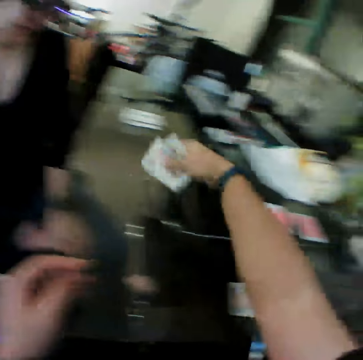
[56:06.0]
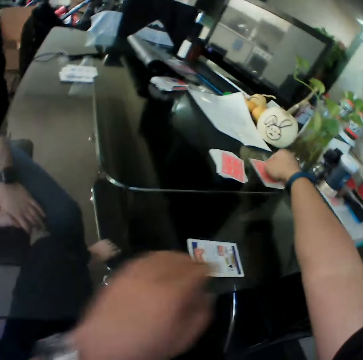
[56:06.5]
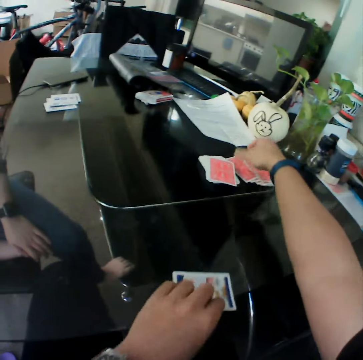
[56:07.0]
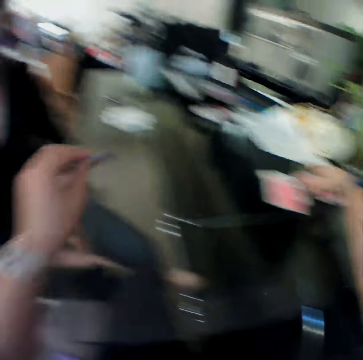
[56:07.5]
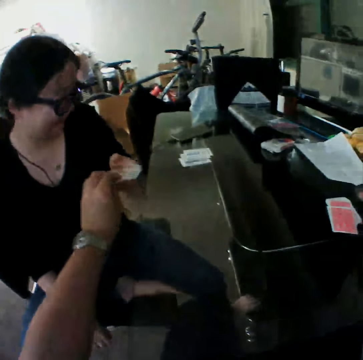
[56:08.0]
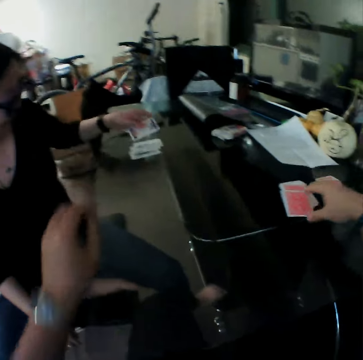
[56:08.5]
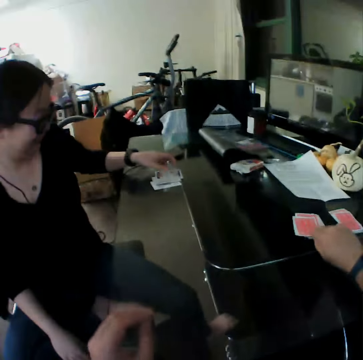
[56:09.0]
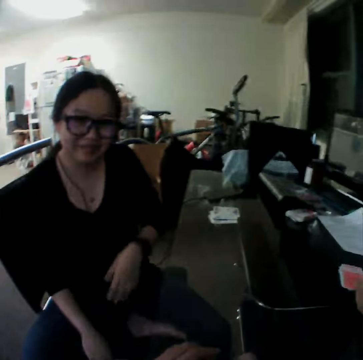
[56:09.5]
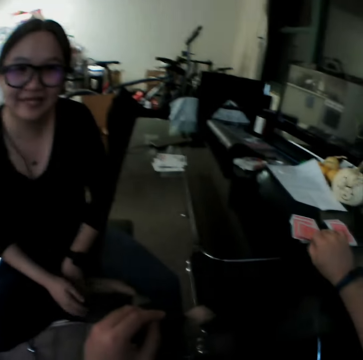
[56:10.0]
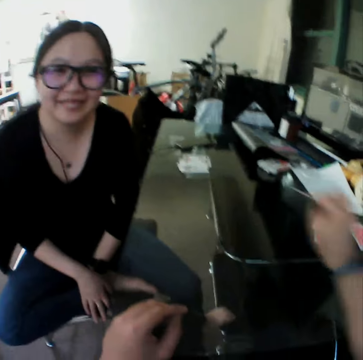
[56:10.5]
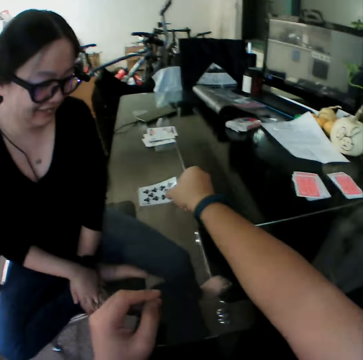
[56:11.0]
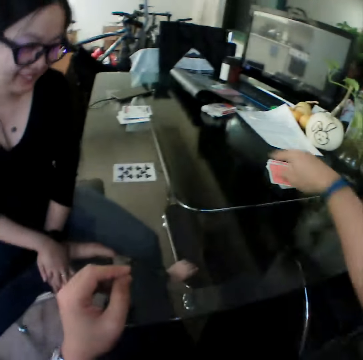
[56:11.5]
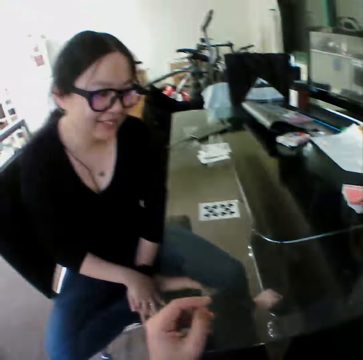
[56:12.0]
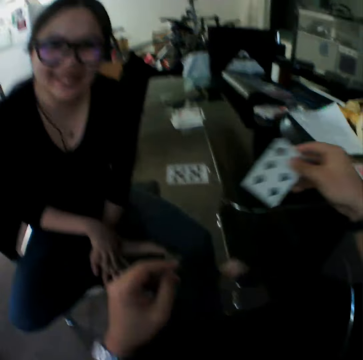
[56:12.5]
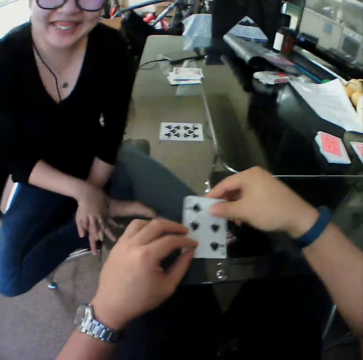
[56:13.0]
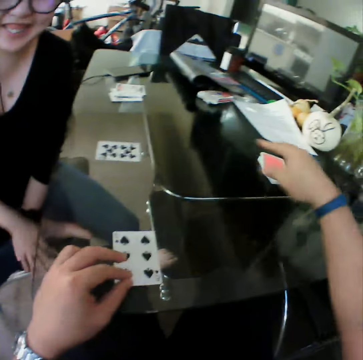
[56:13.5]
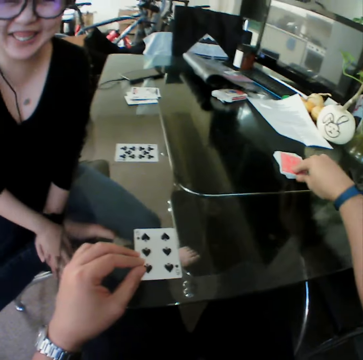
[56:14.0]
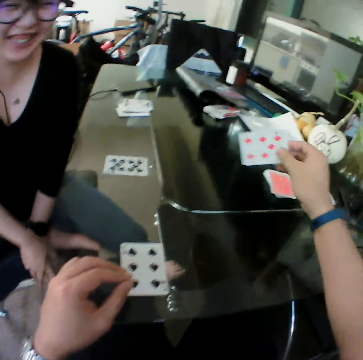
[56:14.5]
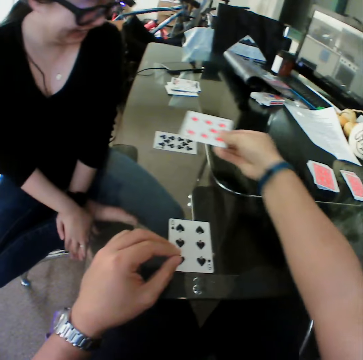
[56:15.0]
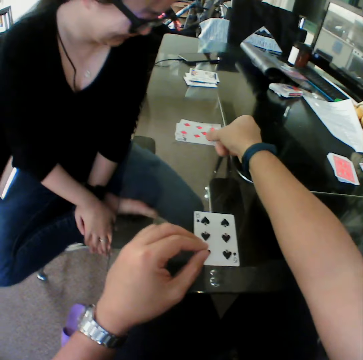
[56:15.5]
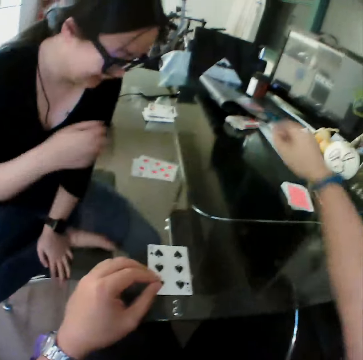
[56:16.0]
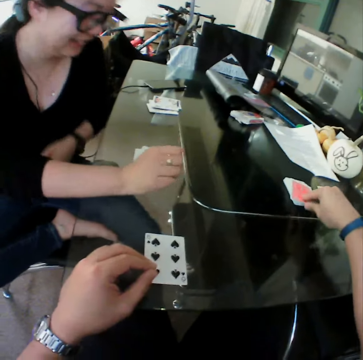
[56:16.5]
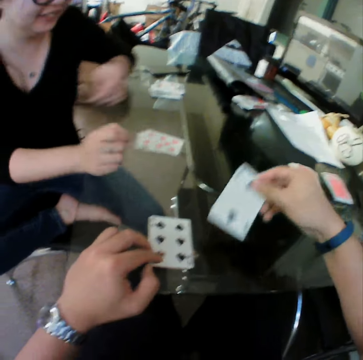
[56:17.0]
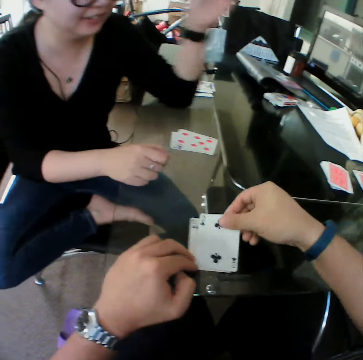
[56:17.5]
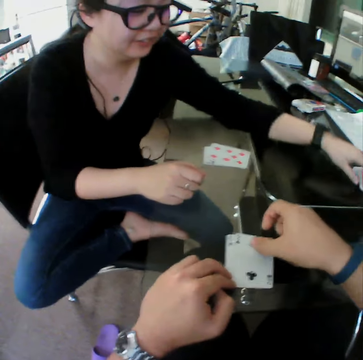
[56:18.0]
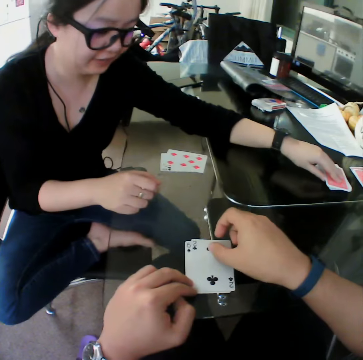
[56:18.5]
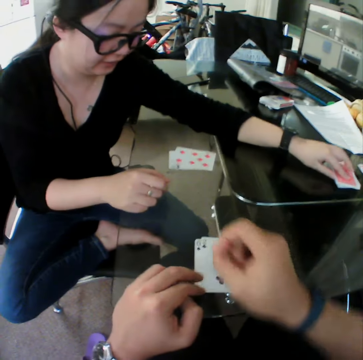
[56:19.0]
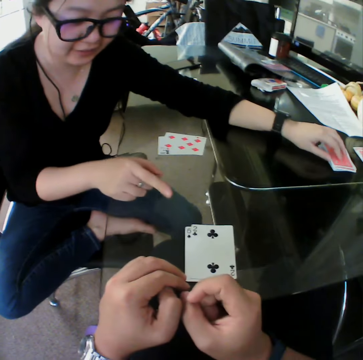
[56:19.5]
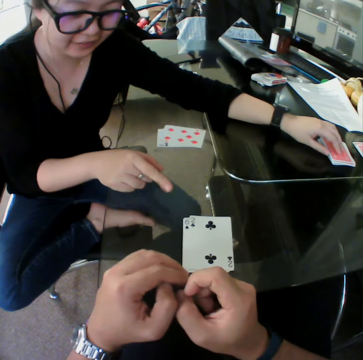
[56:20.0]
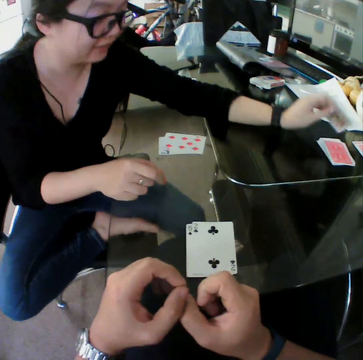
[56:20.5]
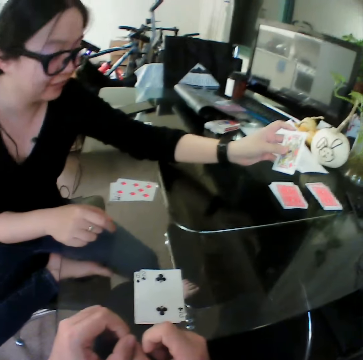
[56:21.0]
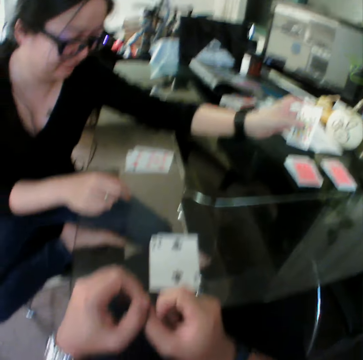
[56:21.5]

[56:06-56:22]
The camera wearer picks up the cards from the table. They drop the cards on the table. They pick up a card from the table. They hand the card to the woman. The woman takes the card from the camera wearer. The woman drops the card on the table. The camera wearer picks up a card from the table. They drop the card on the table. They pick up a card from the table. They drop the card on the table. They pick up a card from the table. They drop the card on the table. They pick up a card from the table. They drop the card on the table. The woman picks up a card from the table.

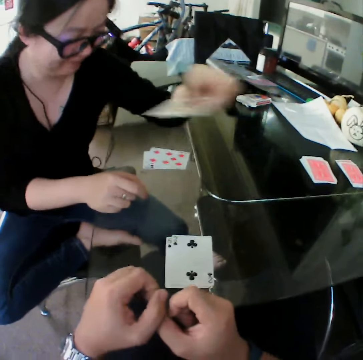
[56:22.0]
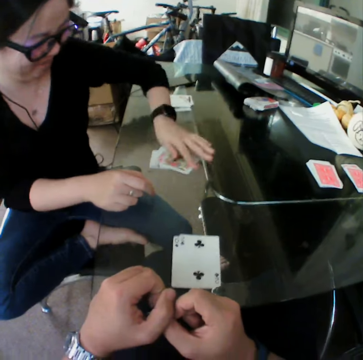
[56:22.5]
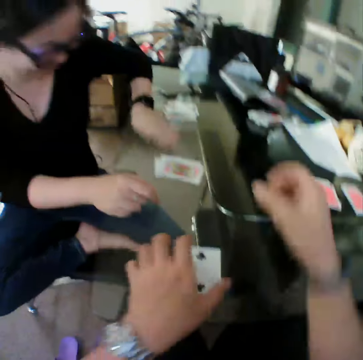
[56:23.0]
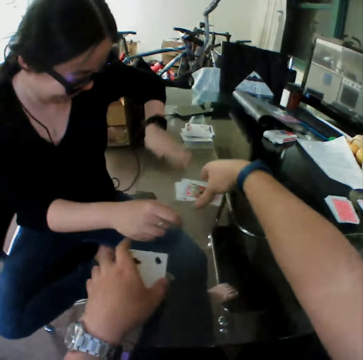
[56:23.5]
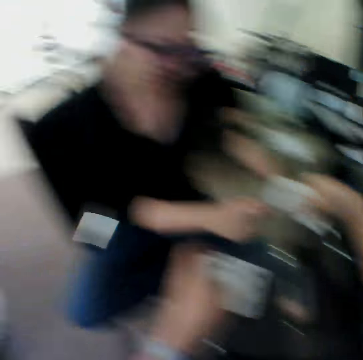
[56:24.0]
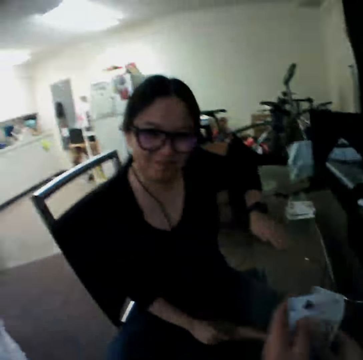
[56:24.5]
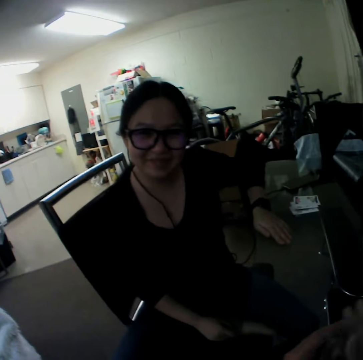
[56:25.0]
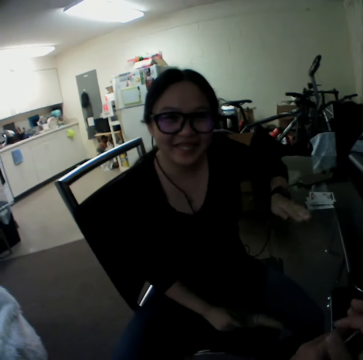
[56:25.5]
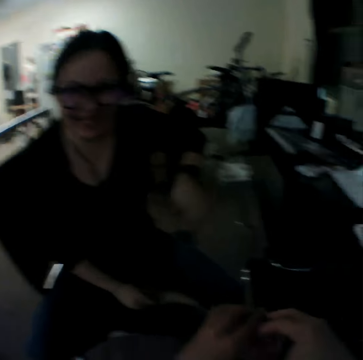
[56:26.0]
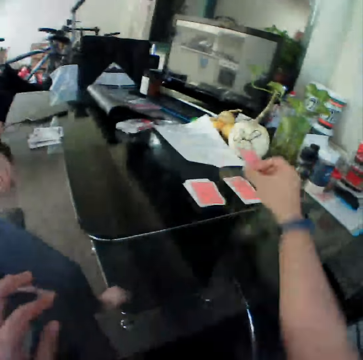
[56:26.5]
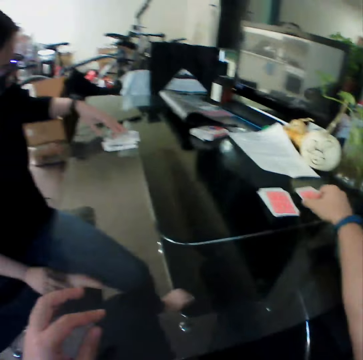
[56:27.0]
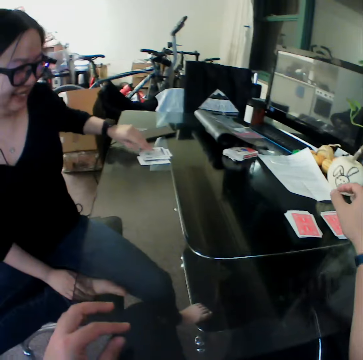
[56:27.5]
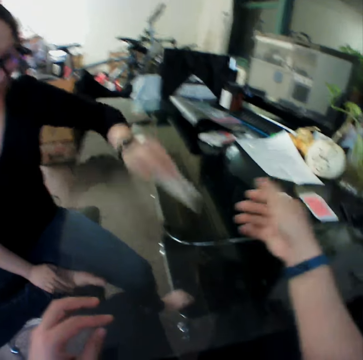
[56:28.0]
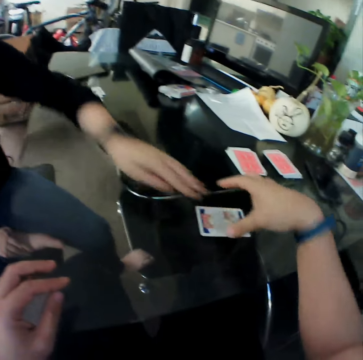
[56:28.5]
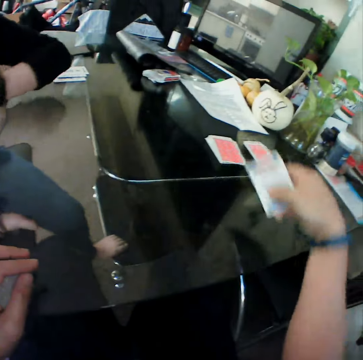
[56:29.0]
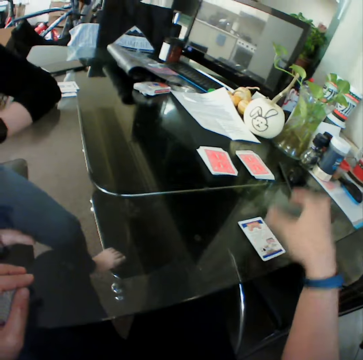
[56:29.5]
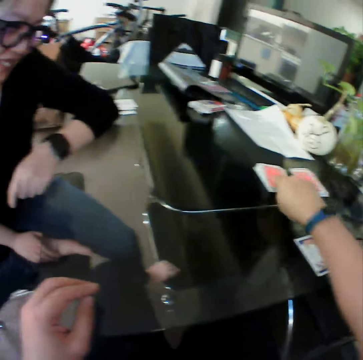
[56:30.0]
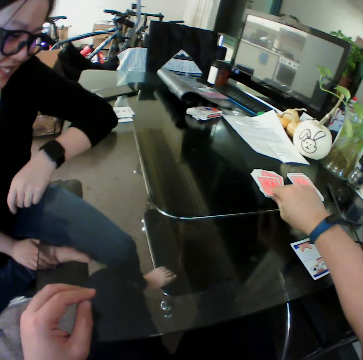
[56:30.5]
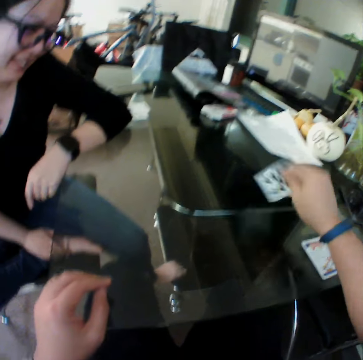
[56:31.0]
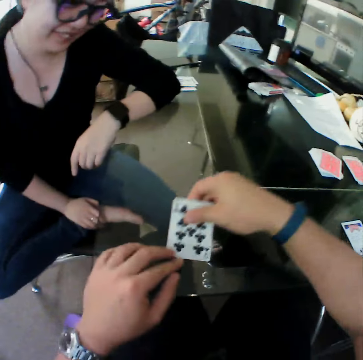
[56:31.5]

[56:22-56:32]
The woman drops the card on the table. The camera wearer picks up the cards from the table with his right hand. He picks up the cards from the table with his left hand. He holds the cards with both hands. The woman taps the table with her left hand. The camera wearer drops the cards on the table. The woman picks up a card from the table and drops the card on the table. The camera wearer moves the card on the table. He puts the card down. He picks up a card from the table.

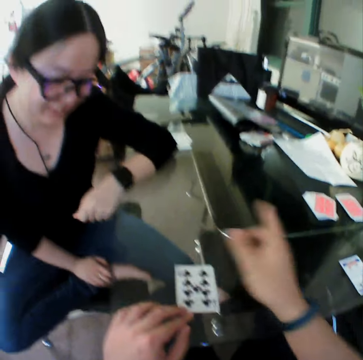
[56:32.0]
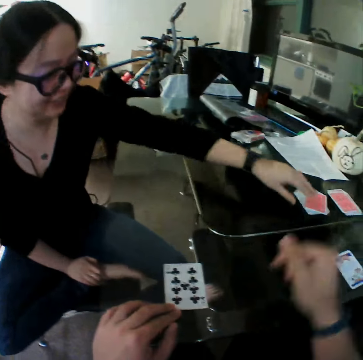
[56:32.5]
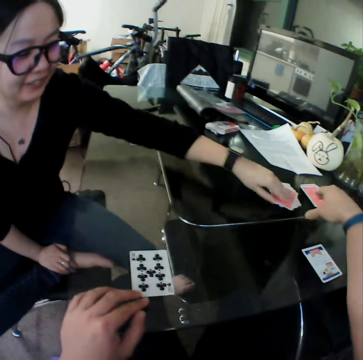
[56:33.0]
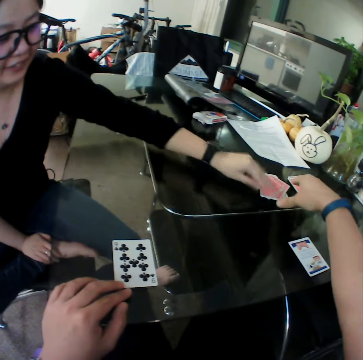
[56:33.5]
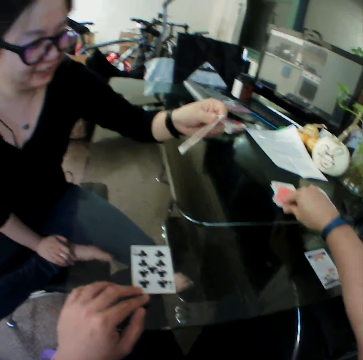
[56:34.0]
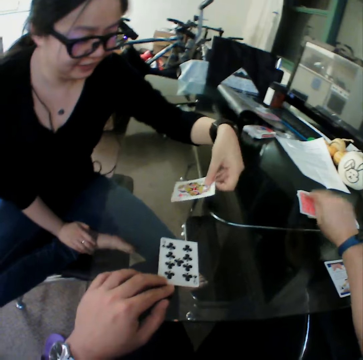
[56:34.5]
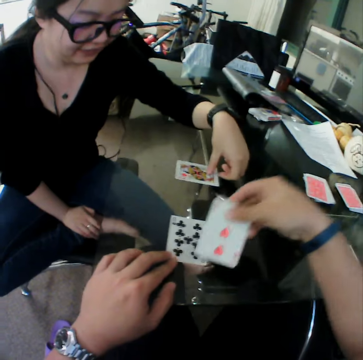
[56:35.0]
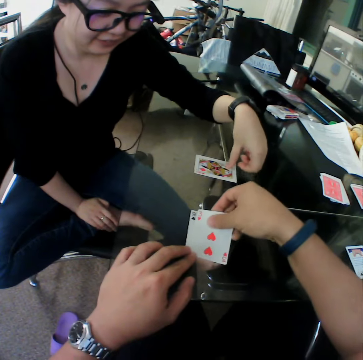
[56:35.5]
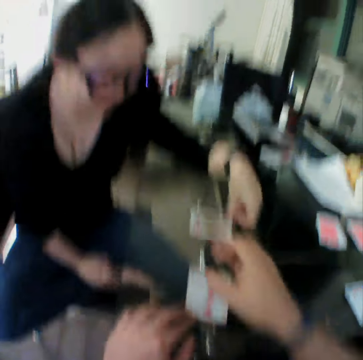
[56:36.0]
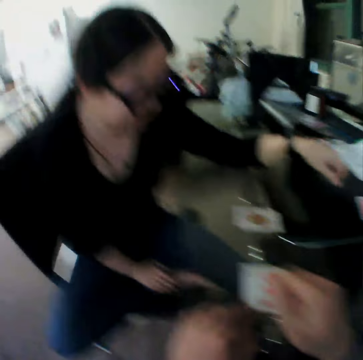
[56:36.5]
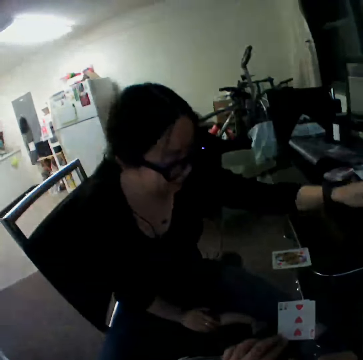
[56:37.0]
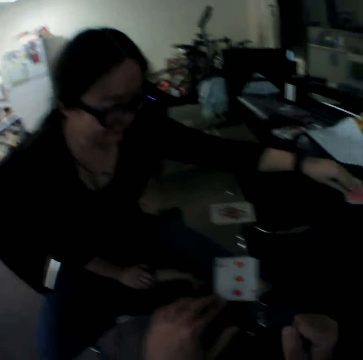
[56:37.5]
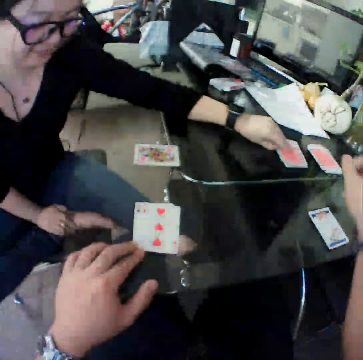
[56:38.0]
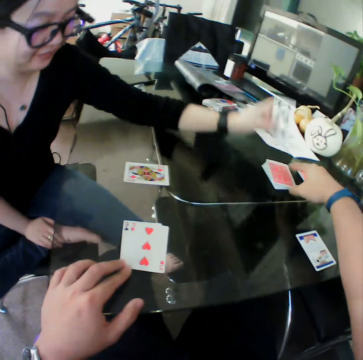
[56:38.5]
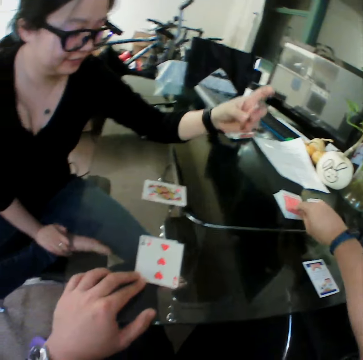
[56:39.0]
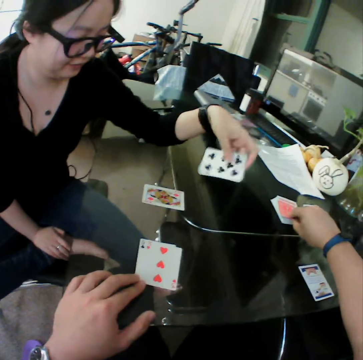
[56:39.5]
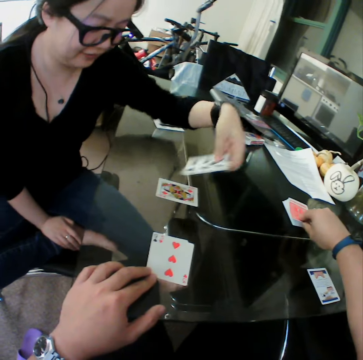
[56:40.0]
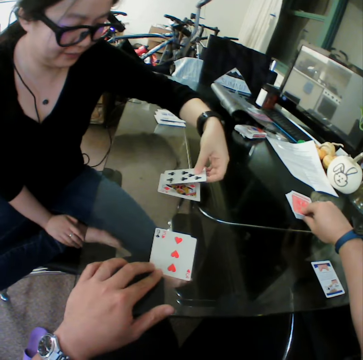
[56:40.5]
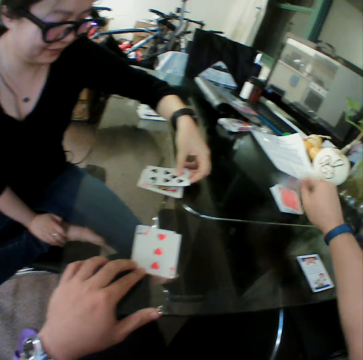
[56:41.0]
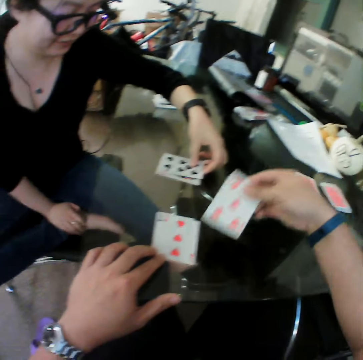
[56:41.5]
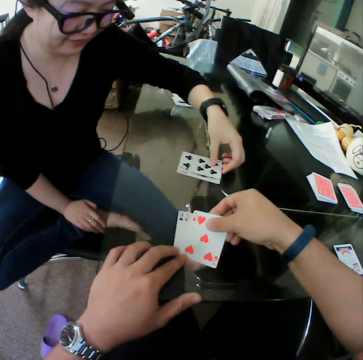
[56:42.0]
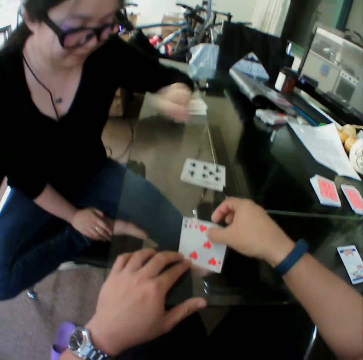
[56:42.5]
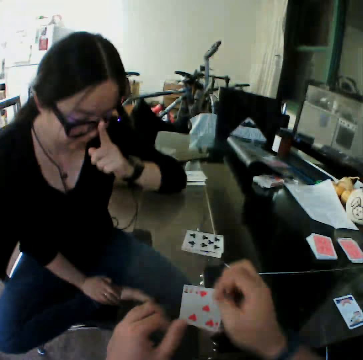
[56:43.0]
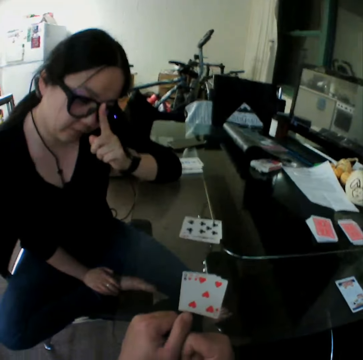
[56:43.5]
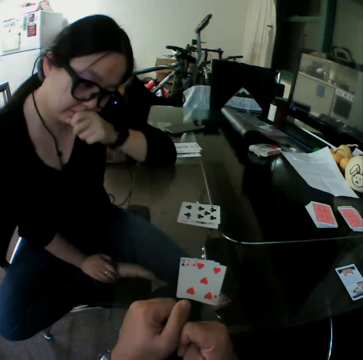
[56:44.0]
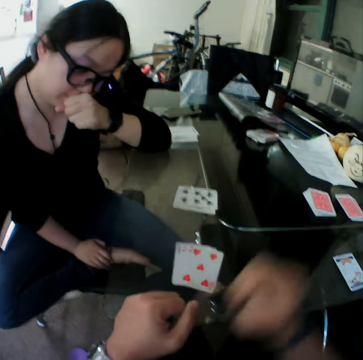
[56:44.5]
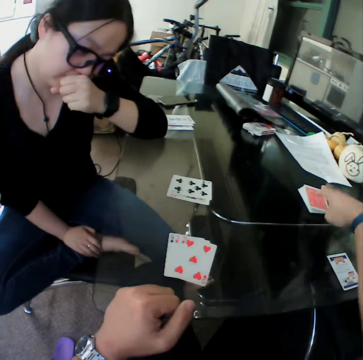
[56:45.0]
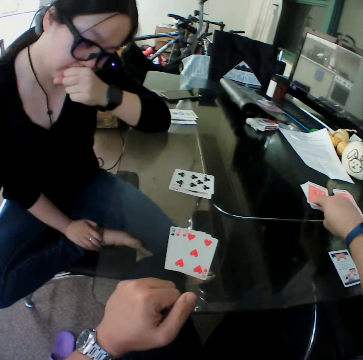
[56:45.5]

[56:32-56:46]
The camera wearer drops the card on the table. The woman picks up a card from the table. The camera wearer picks up a card from the table. The woman drops the card on the table. The camera wearer drops the card on the table. The woman picks up a card from the table. The camera wearer picks up a card from the table. The woman drops the card on the table. The camera wearer drops the card on the table. They pick up a card from the table.
